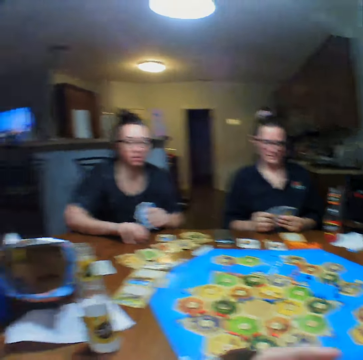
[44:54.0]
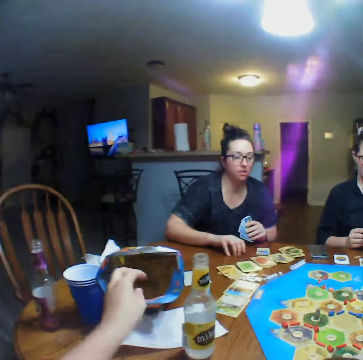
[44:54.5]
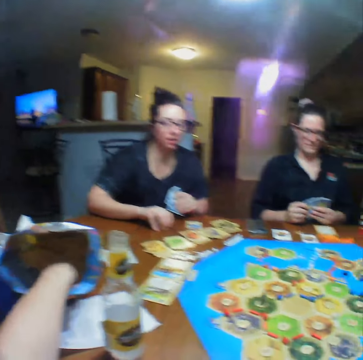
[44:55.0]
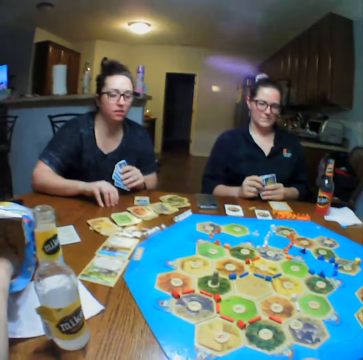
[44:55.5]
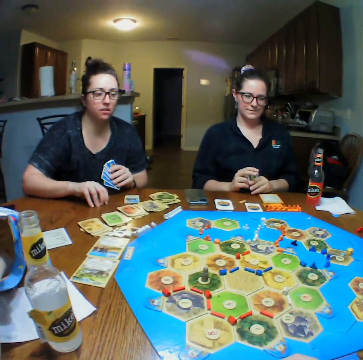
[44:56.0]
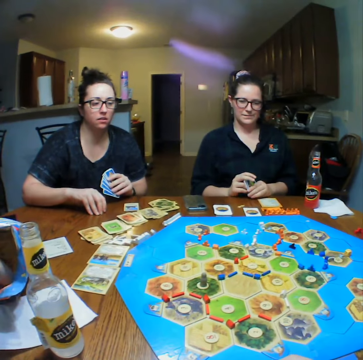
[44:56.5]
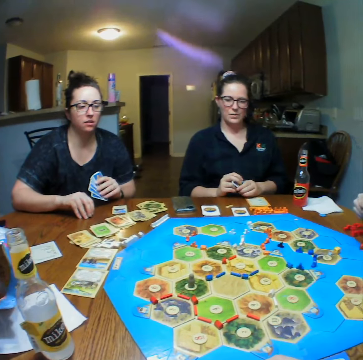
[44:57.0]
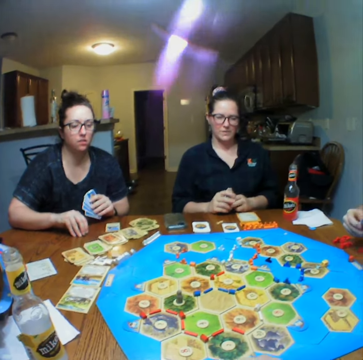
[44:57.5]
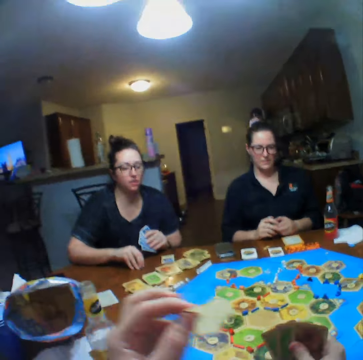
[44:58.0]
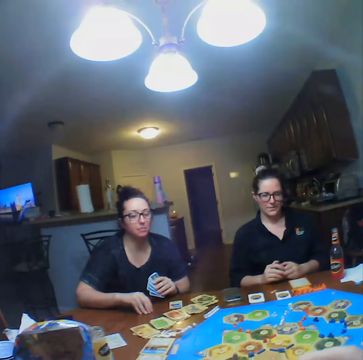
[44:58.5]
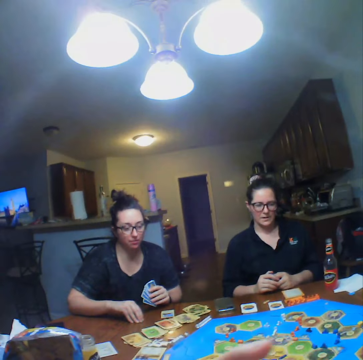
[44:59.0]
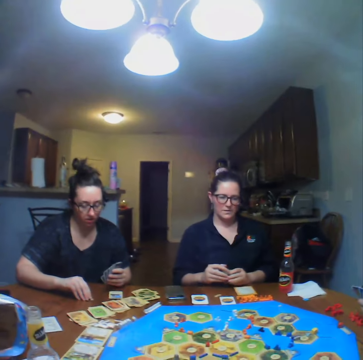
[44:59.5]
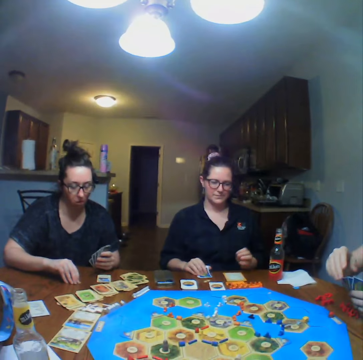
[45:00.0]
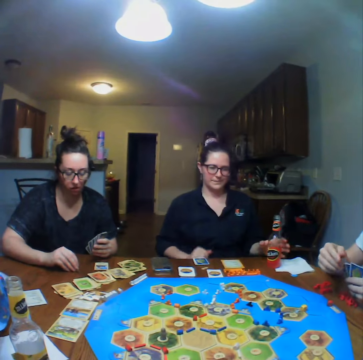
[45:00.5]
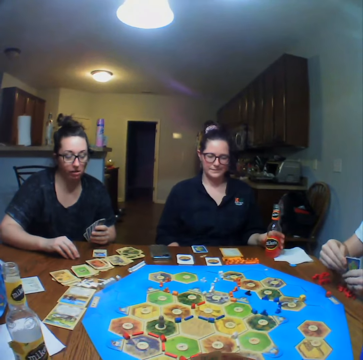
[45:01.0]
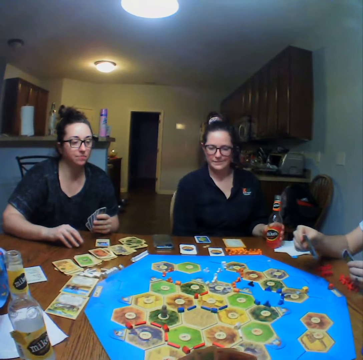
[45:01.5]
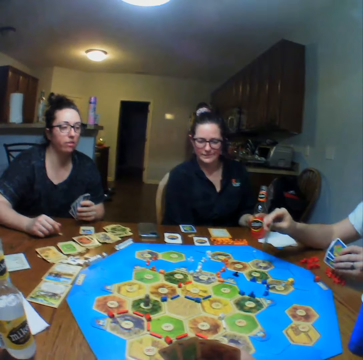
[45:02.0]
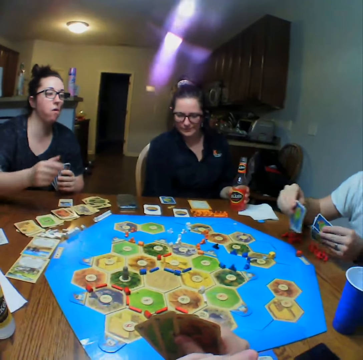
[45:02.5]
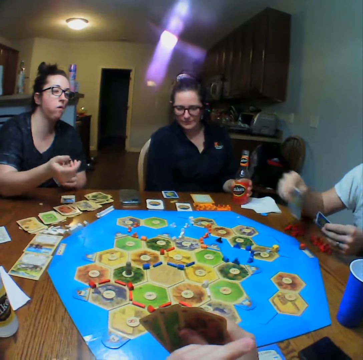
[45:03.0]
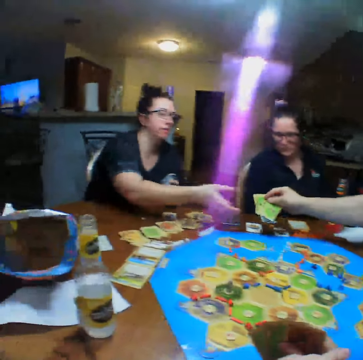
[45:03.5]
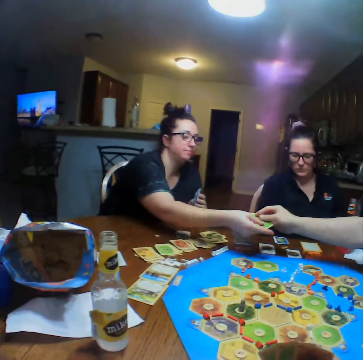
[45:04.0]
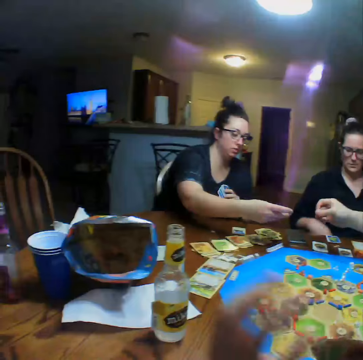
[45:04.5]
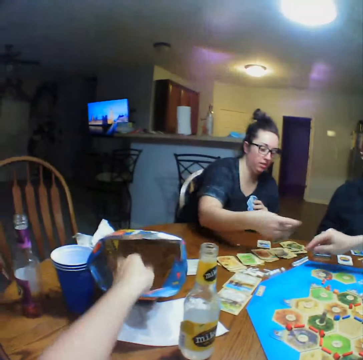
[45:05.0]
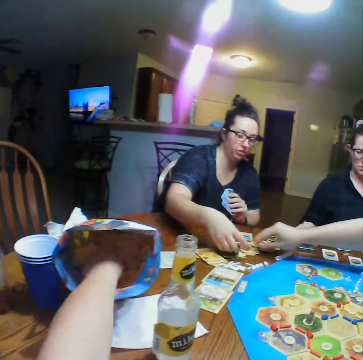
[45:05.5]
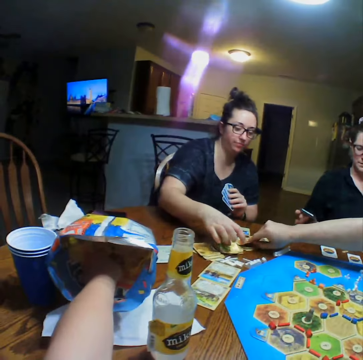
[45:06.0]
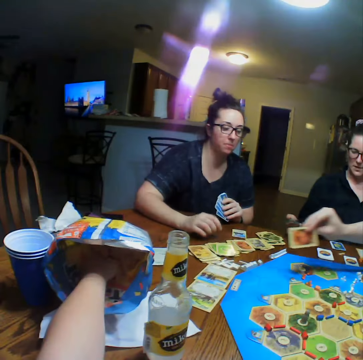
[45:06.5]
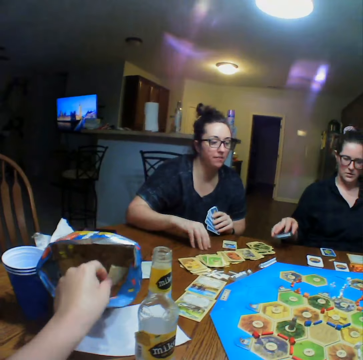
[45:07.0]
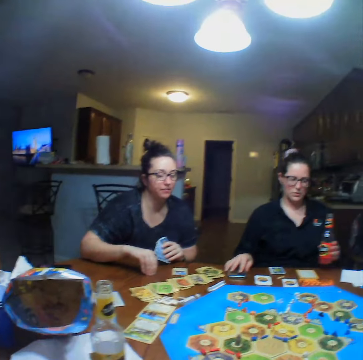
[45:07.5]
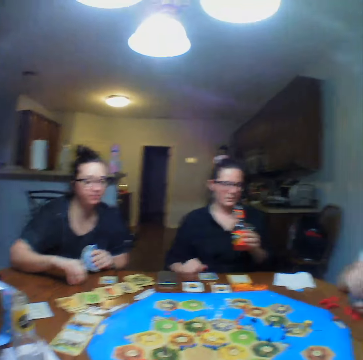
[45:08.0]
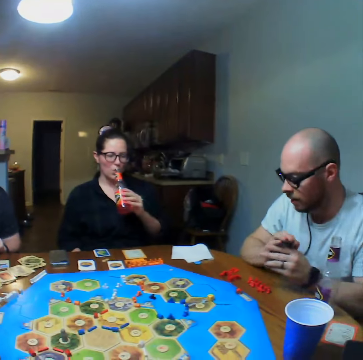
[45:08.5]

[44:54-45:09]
The camera wearer eats the crisps. They pick a snack from the package. A lady talks. A person places down a card. A man gives the lady the cards. The camera wearer eats the crisps. They pick a snack from the package. The man picks the cards. The person places down a phone. Another lady drinks.

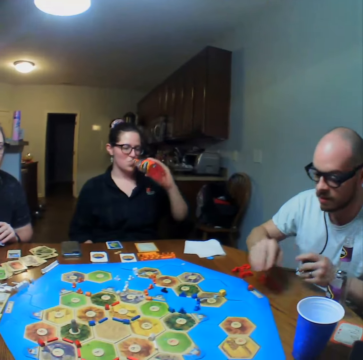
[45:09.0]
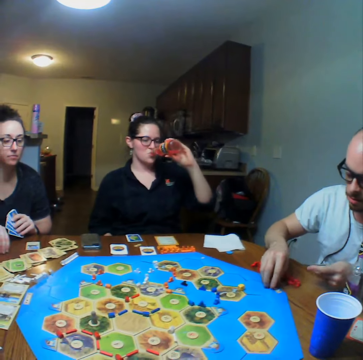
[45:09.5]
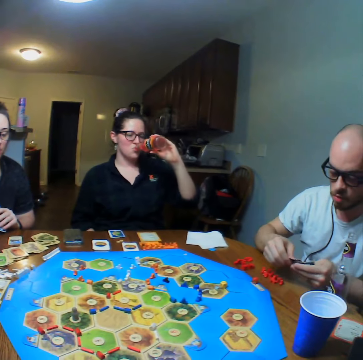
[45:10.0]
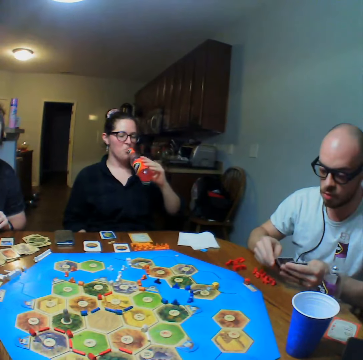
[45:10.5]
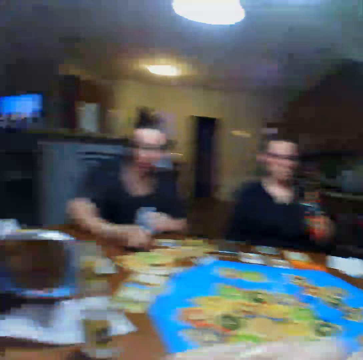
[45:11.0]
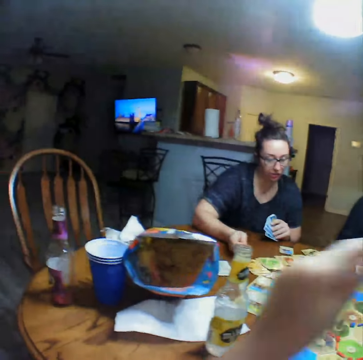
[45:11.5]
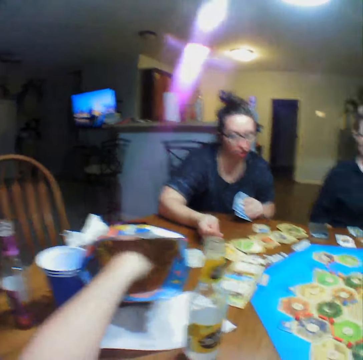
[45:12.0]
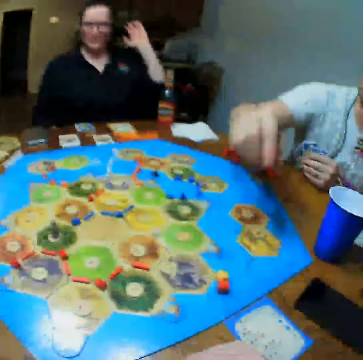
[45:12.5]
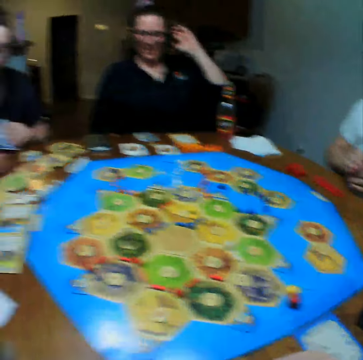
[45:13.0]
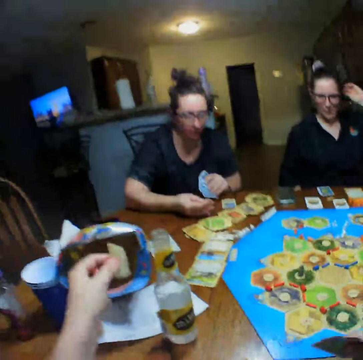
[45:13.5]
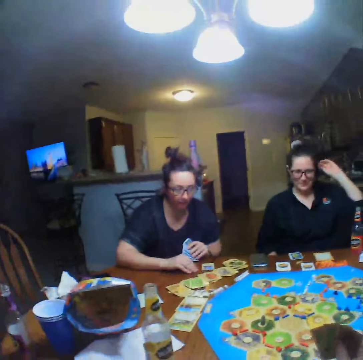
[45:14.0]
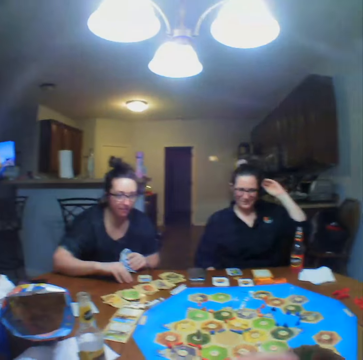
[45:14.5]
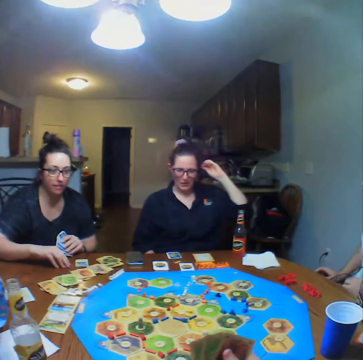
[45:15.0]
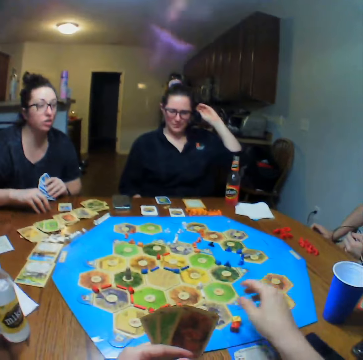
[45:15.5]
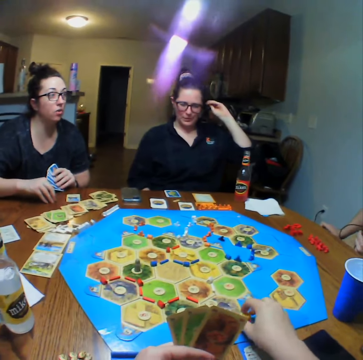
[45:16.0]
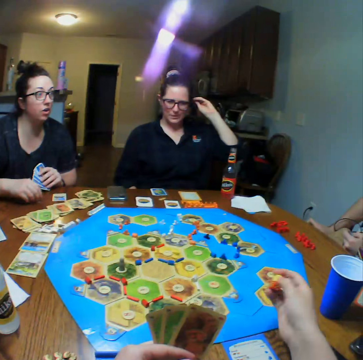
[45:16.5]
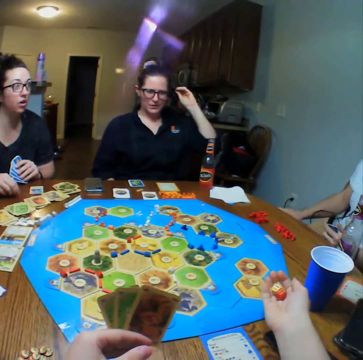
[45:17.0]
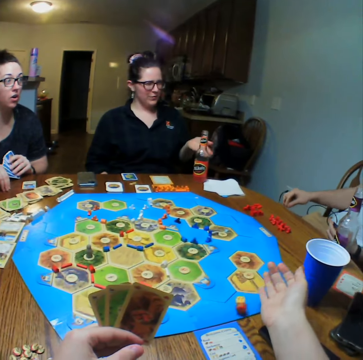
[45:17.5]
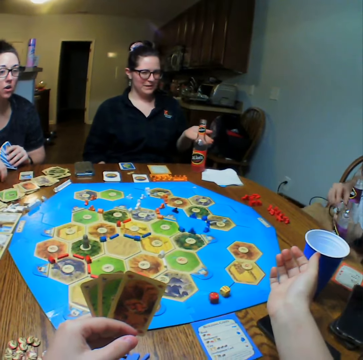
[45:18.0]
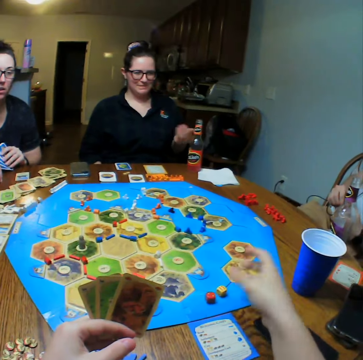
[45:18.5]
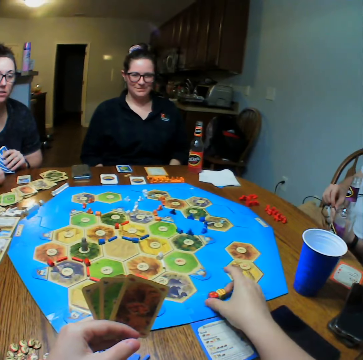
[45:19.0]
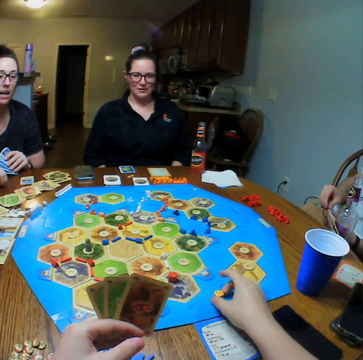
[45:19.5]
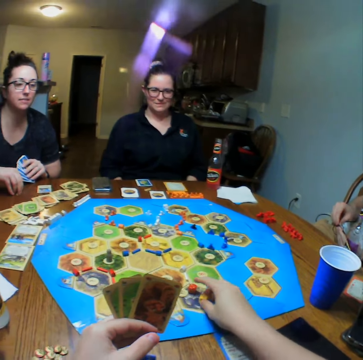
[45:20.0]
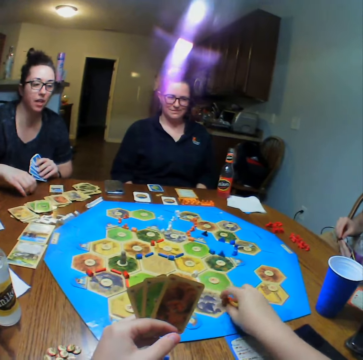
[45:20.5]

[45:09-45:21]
A man looks at the dices. The man picks a dice. The camera wearer picks a snack from the package. They play a cards game, pick the dice from the table, and throw the dice on the table.

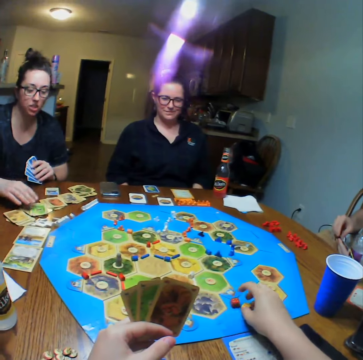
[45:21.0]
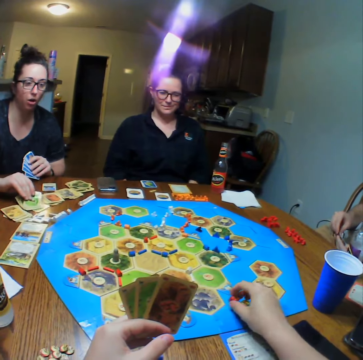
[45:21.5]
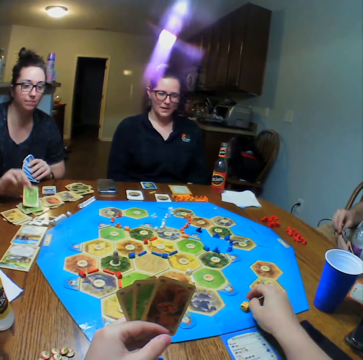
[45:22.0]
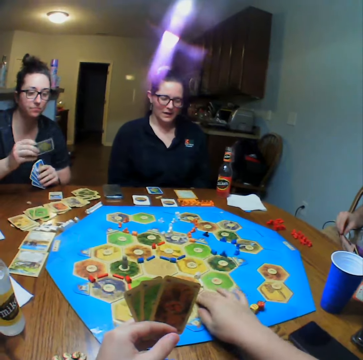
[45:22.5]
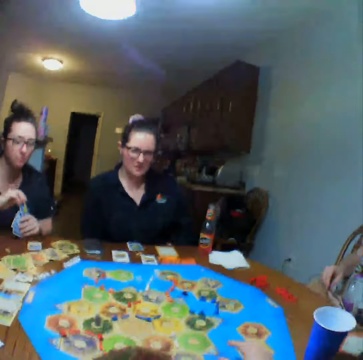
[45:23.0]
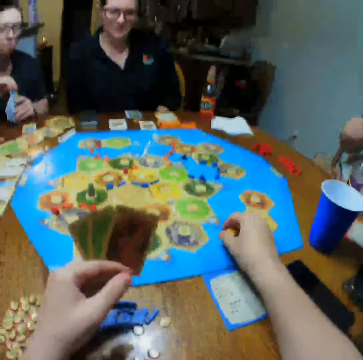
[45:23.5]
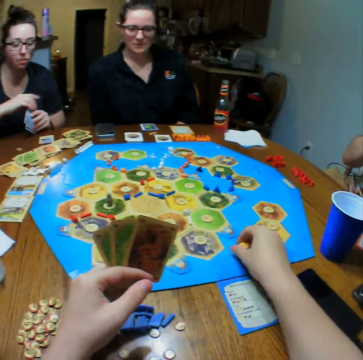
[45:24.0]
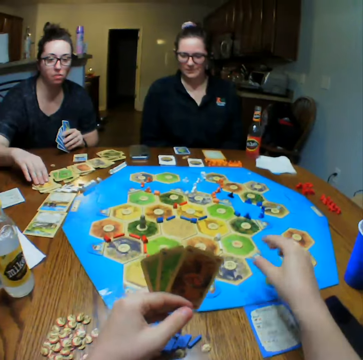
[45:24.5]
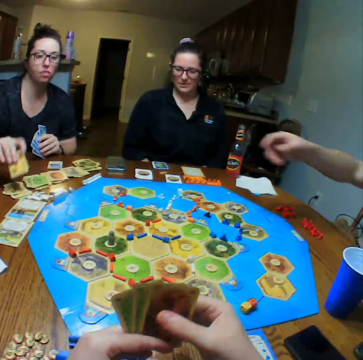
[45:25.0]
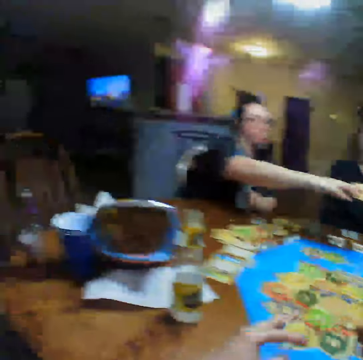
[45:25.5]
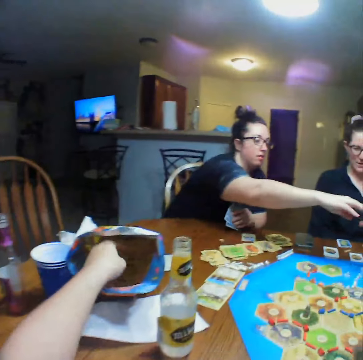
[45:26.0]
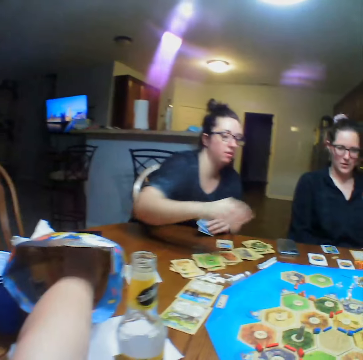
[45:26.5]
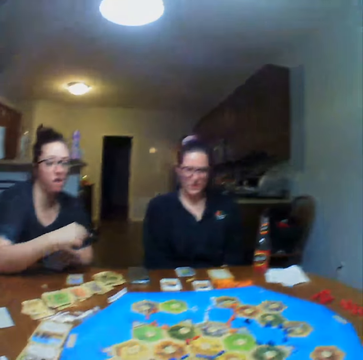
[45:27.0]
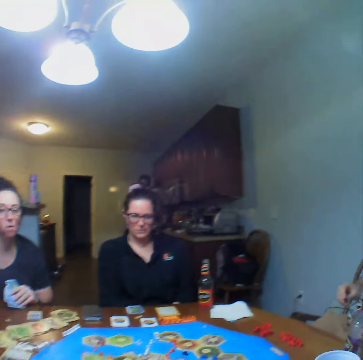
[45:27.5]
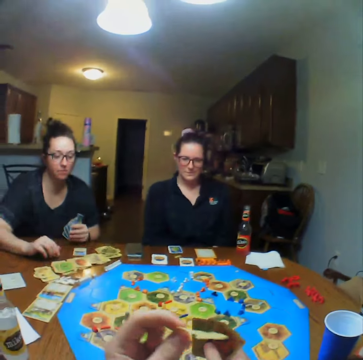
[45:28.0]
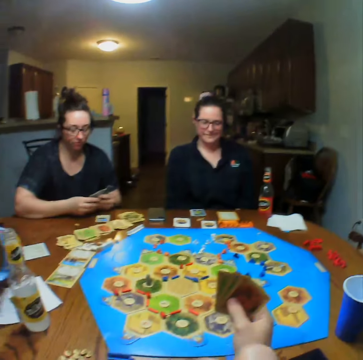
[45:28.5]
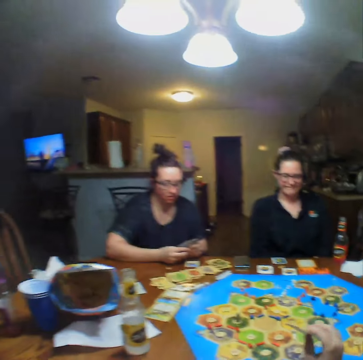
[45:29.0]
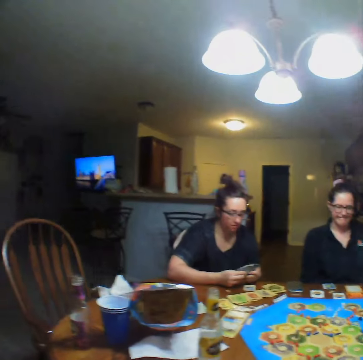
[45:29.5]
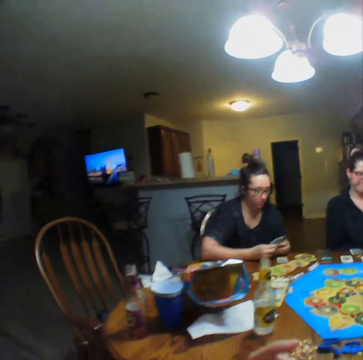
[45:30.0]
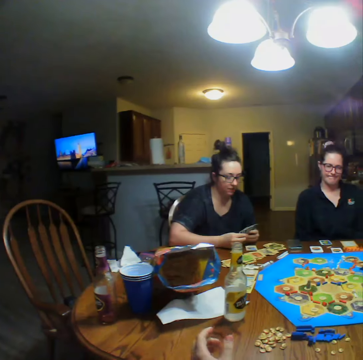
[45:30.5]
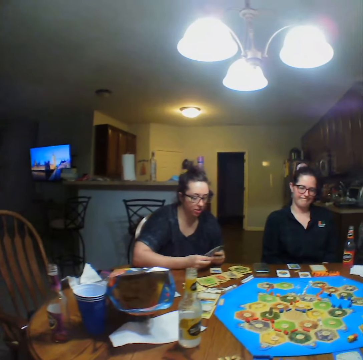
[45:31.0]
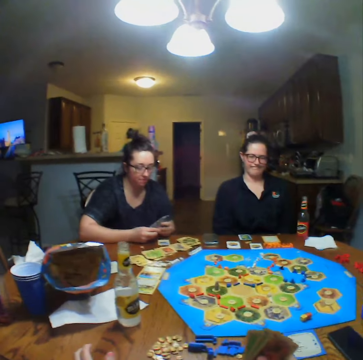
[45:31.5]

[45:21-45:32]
A woman picks a card from the table. She picks a card from the table again. The woman hands a man a card. The camera wearer takes crisps from the packet.
